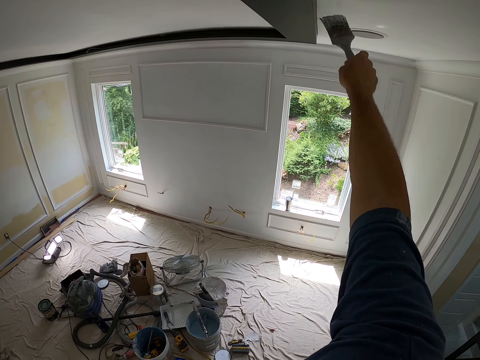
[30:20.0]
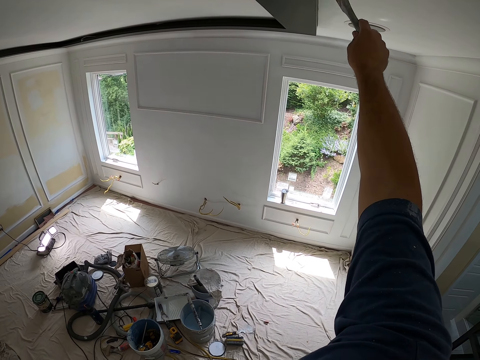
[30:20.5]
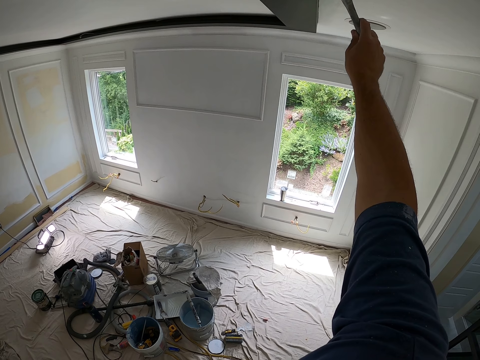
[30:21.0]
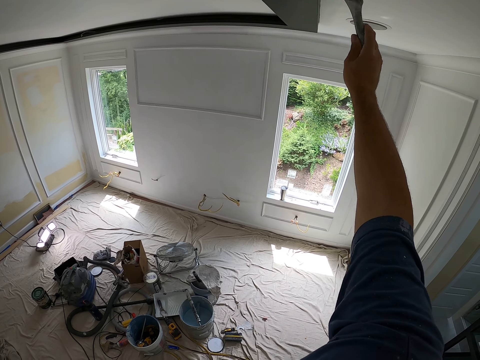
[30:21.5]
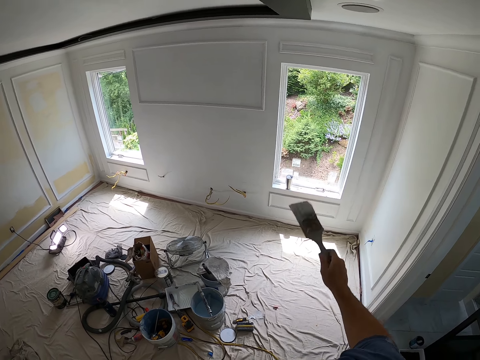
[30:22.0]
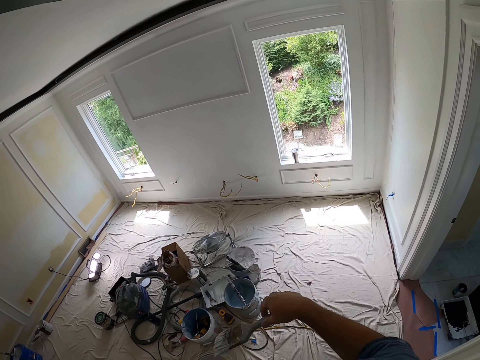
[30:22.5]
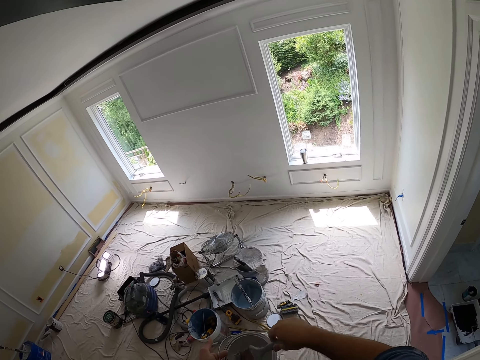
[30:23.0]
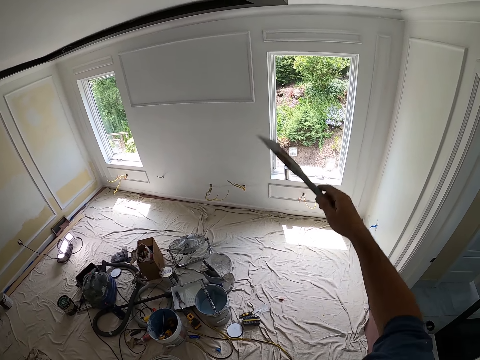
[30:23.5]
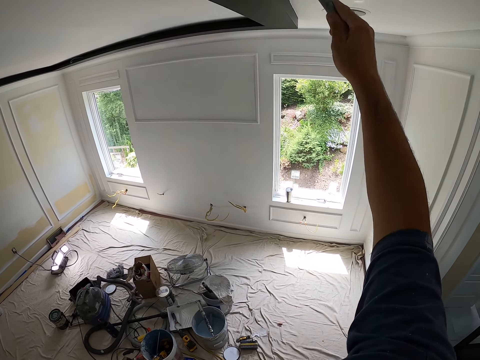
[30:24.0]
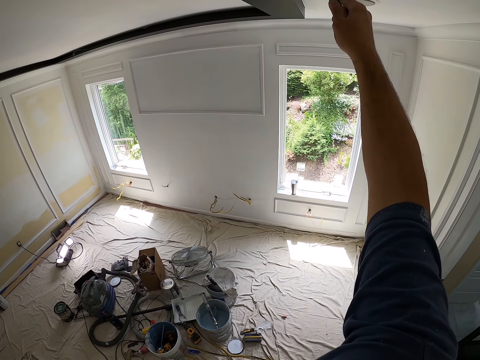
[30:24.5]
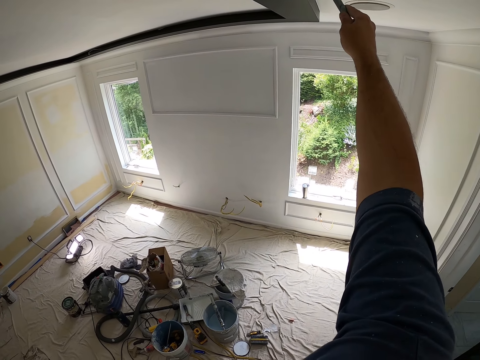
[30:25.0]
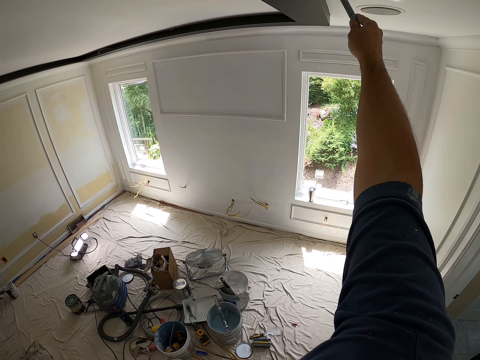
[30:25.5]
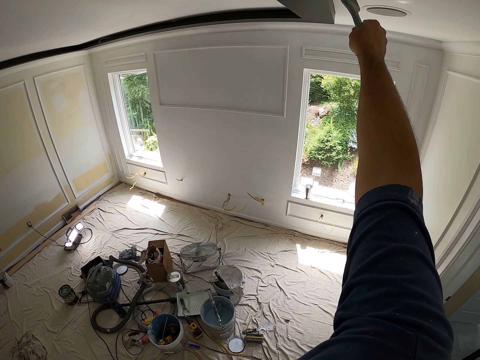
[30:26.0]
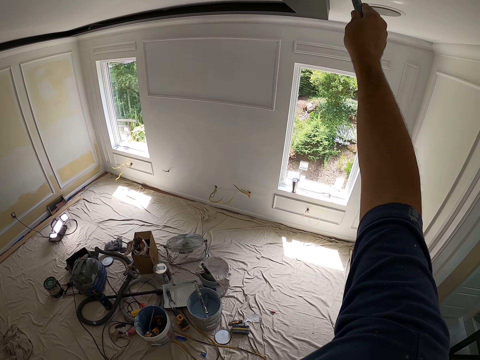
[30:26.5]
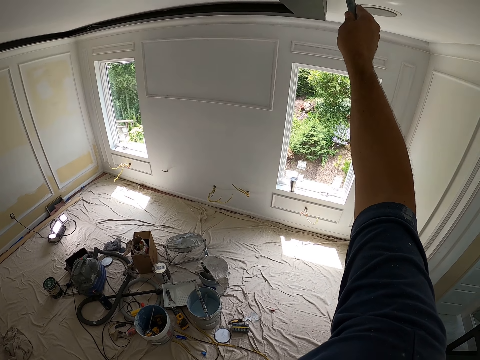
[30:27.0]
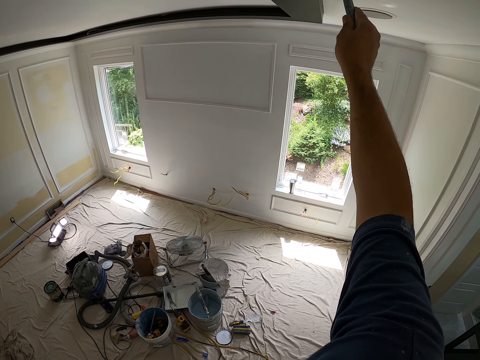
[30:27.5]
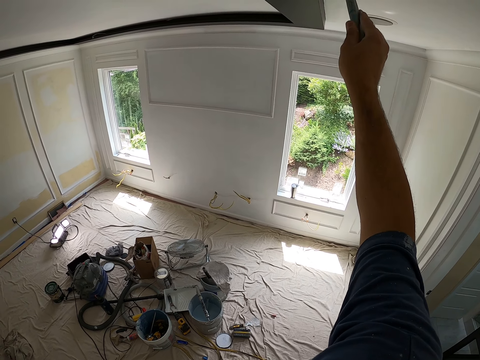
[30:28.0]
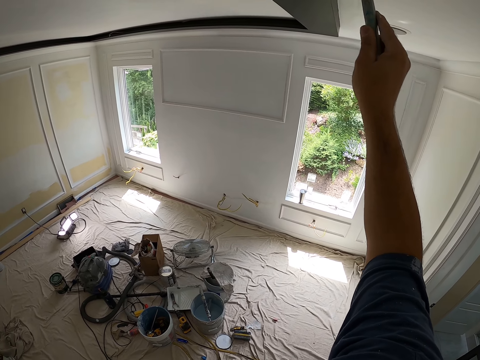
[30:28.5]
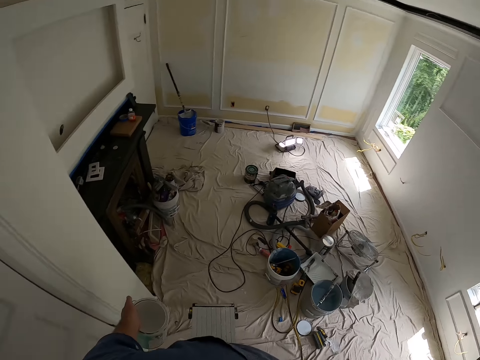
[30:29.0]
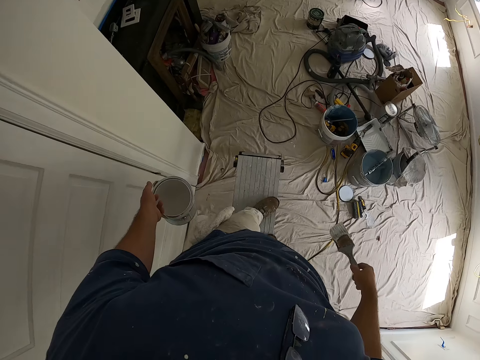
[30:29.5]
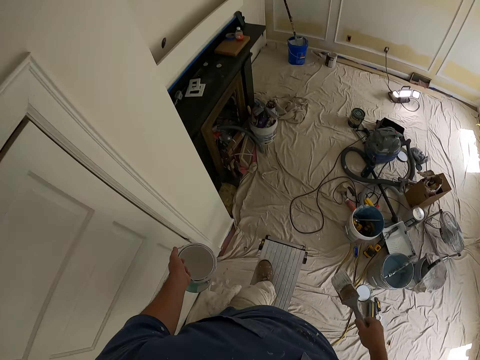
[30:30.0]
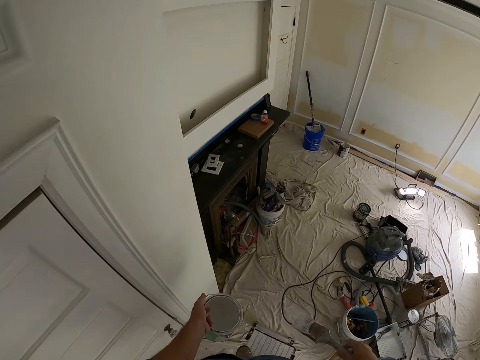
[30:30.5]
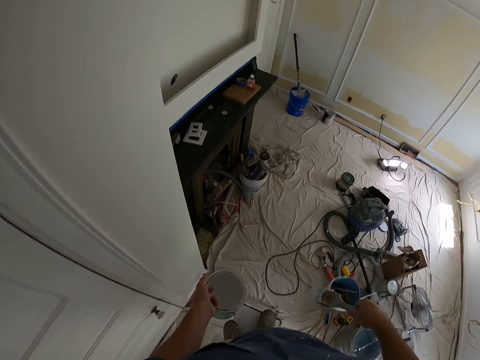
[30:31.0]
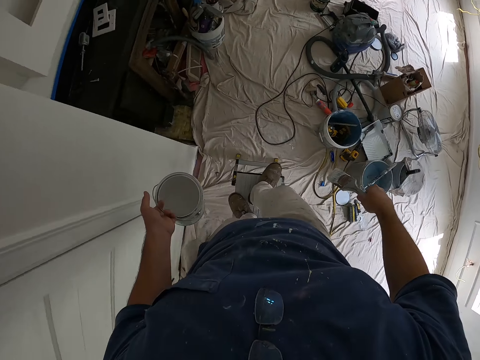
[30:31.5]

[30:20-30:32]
The camera wearer removes the paint brush from the wall. They touch the paint in the paint can with the paint brush. They remove the paint brush from the paint can. They paint the wall with the paint brush. They remove the paint brush from the wall.

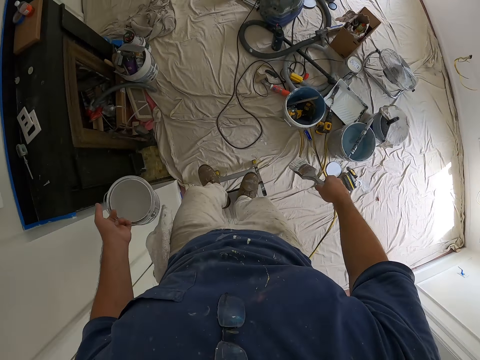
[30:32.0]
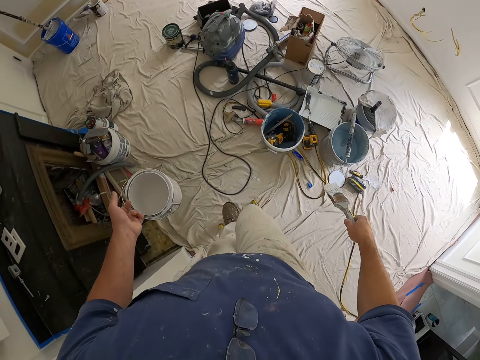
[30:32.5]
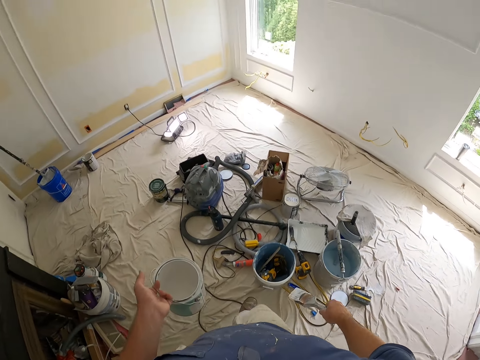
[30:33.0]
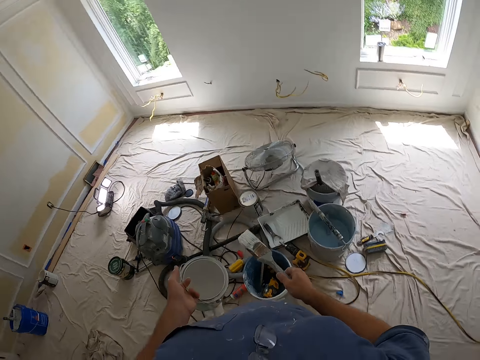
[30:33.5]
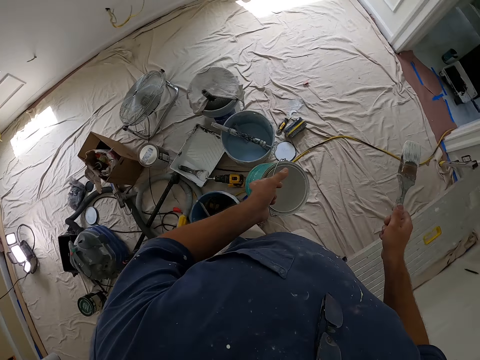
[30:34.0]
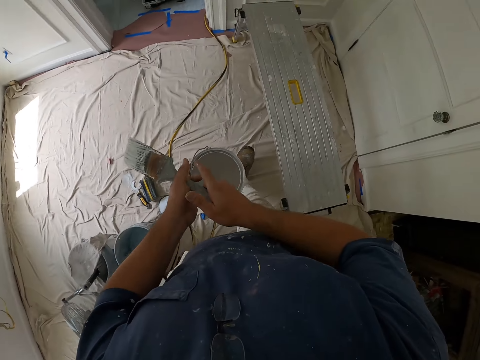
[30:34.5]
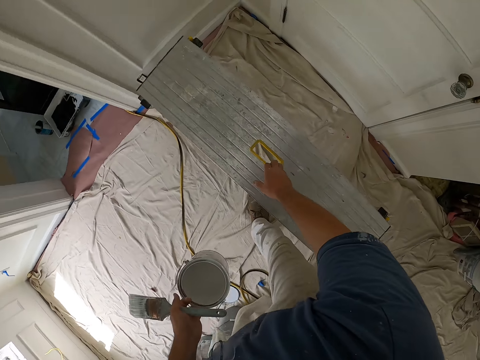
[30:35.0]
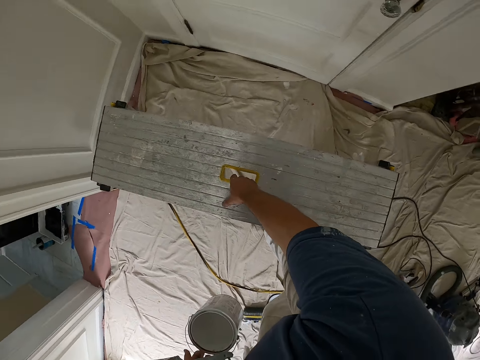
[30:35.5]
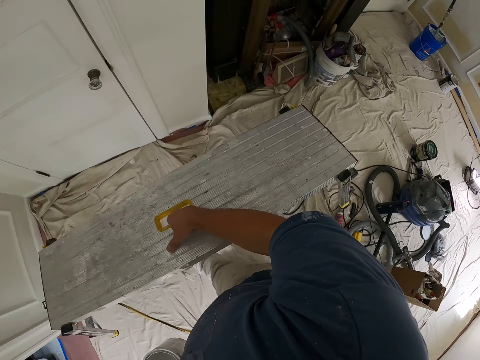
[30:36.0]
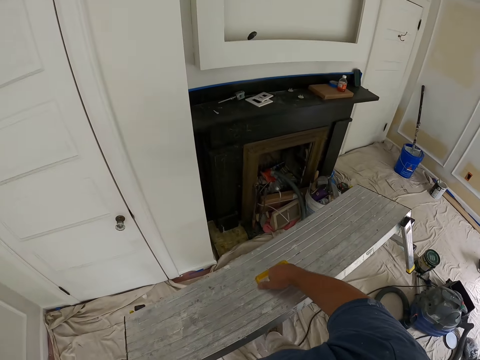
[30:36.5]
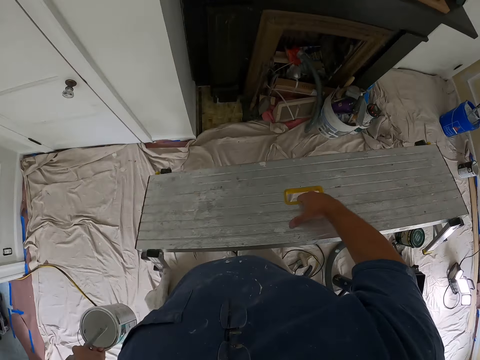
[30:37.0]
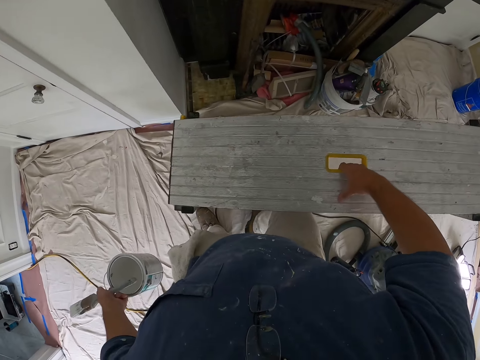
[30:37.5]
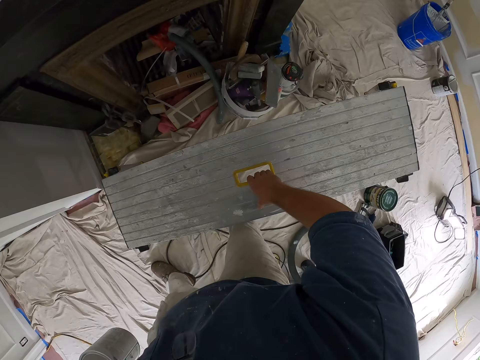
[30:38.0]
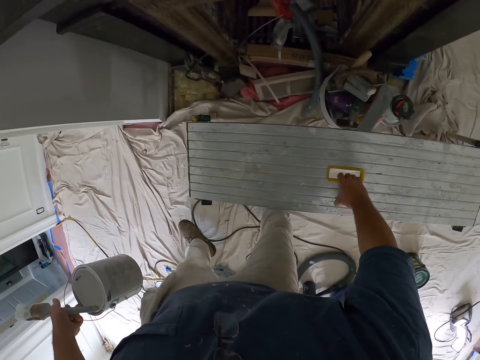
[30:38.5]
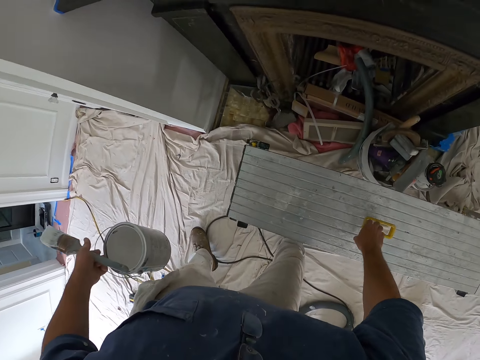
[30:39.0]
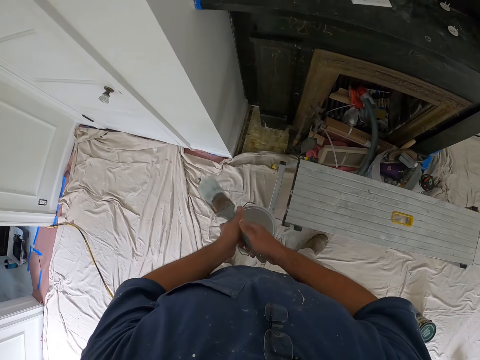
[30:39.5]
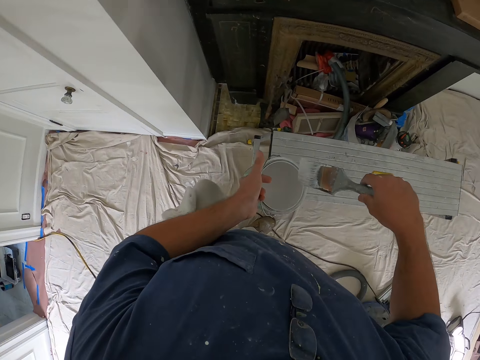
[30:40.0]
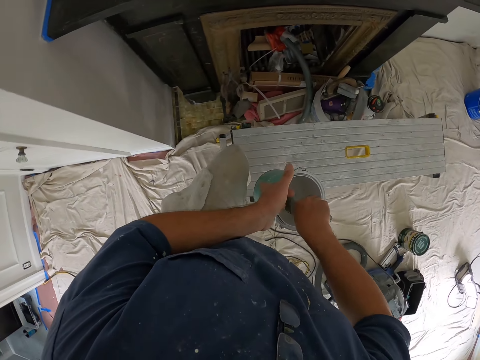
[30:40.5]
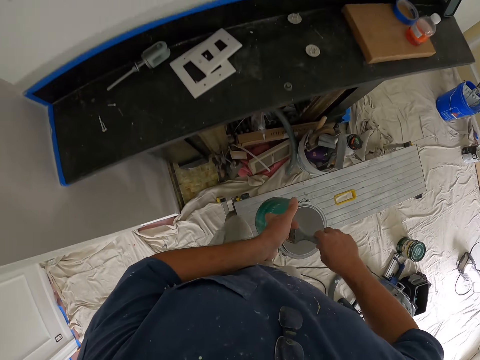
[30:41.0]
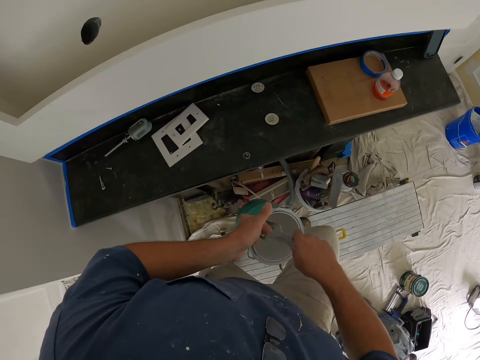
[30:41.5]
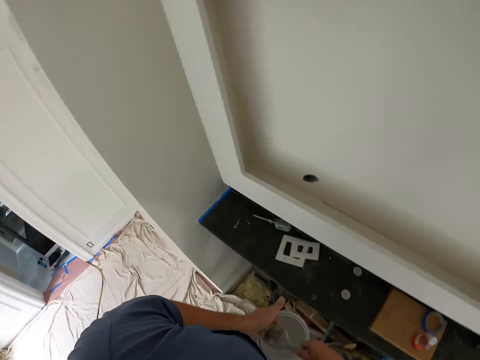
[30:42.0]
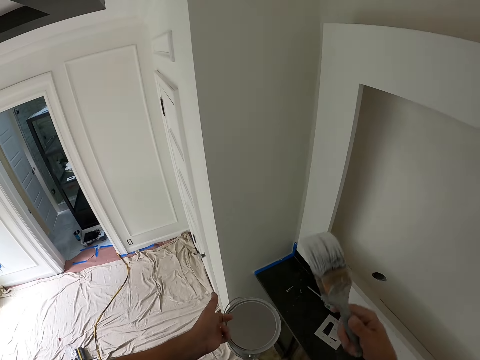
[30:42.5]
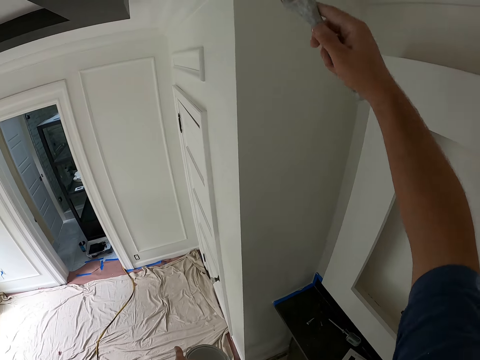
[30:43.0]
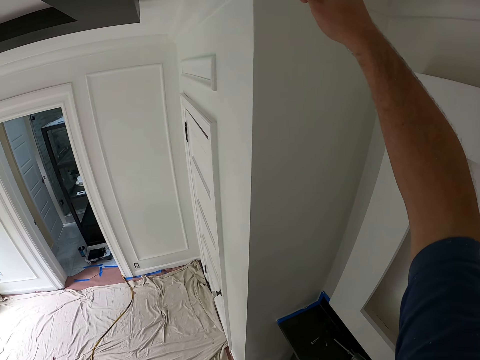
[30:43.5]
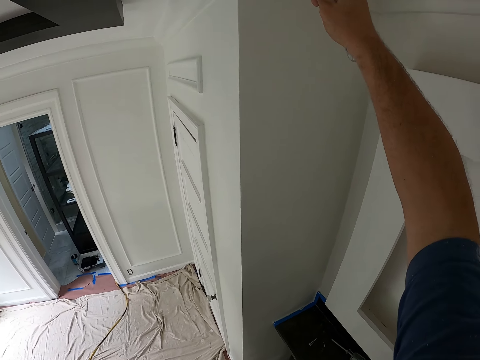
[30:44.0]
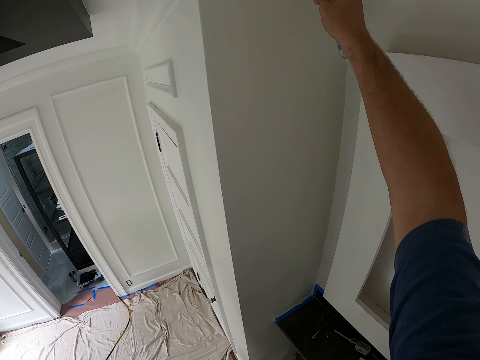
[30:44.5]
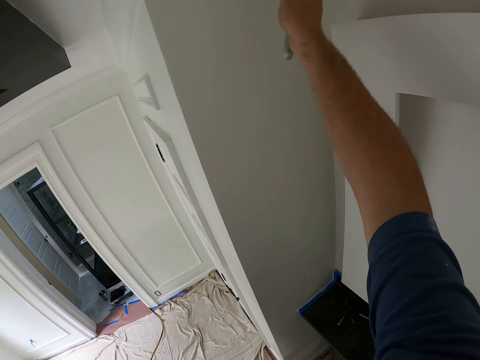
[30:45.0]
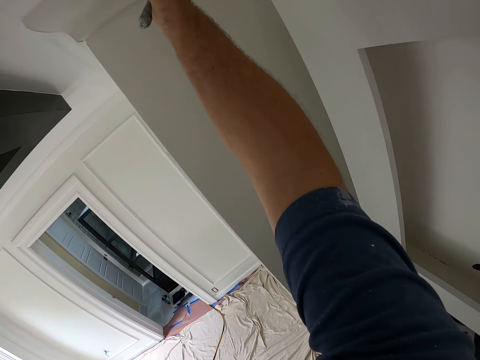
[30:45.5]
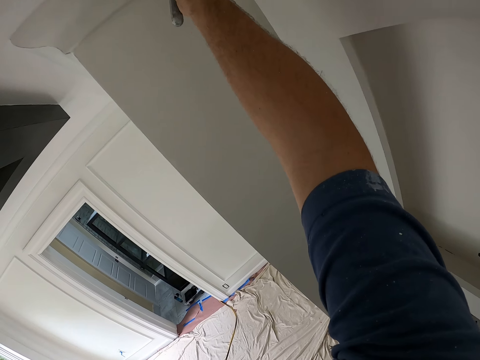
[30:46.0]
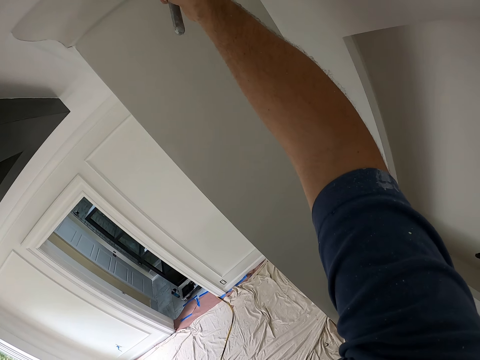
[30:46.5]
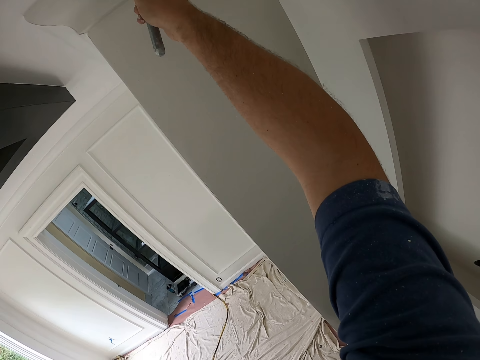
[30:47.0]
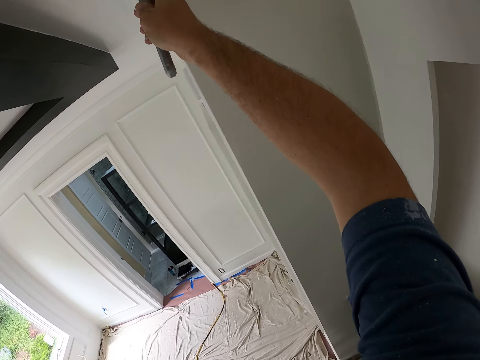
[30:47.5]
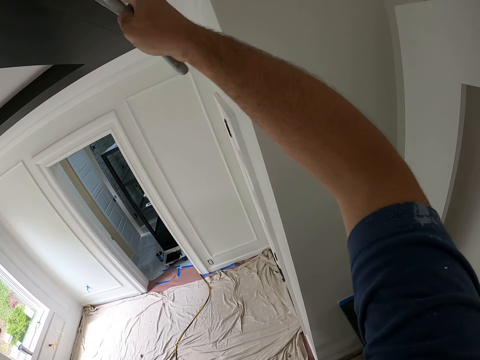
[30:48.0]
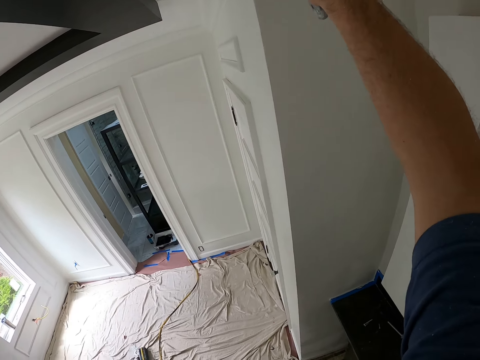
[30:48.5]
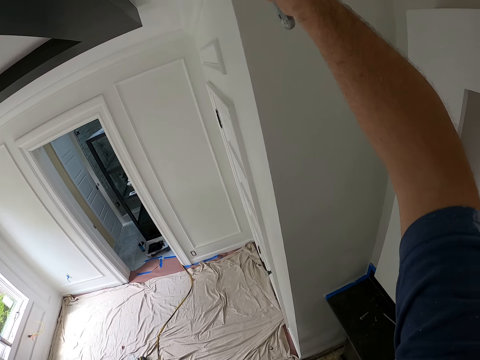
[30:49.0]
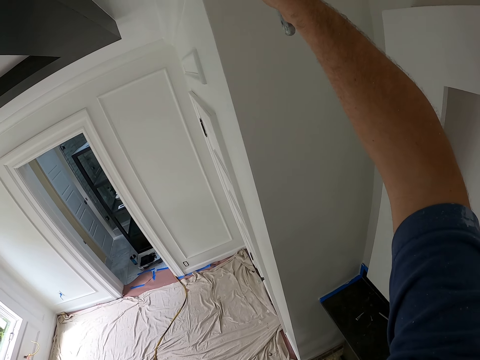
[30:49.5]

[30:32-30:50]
The camera wearer climbs down from the table ladder. He passes the brush to his left hand. He carries the table ladder with his right hand. He moves aside with the table ladder. He drops the table ladder. He passes the paint brush to his right hand. He touches the paint in the paint can with the paint brush. He climbs the table ladder. He removes the paint brush from the paint can. He paints the wall with the paint brush.
